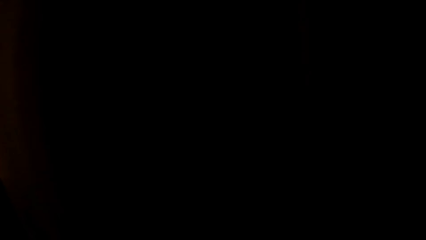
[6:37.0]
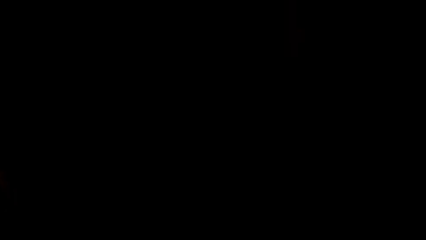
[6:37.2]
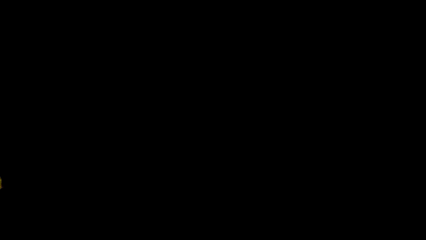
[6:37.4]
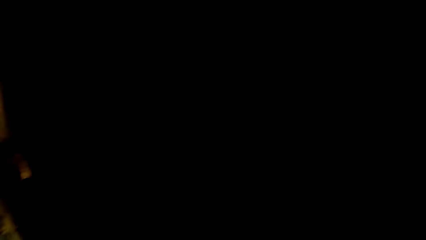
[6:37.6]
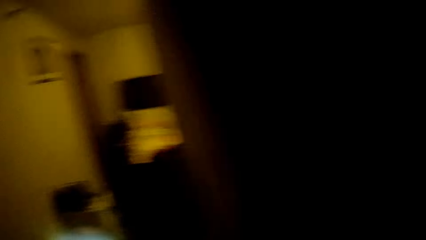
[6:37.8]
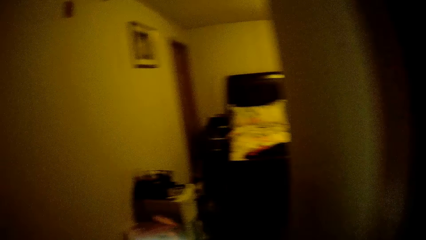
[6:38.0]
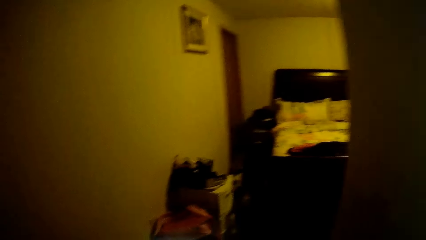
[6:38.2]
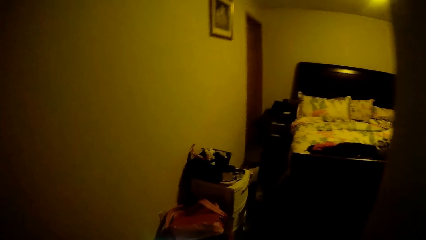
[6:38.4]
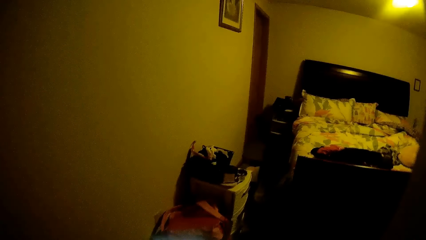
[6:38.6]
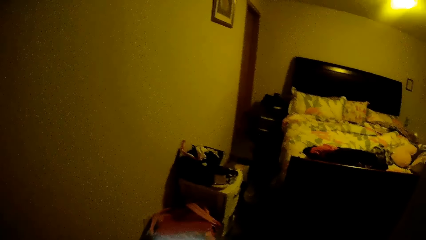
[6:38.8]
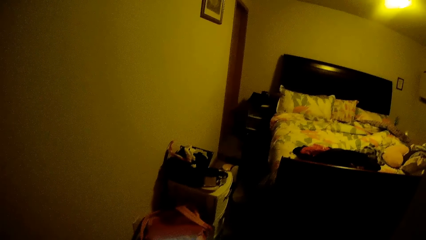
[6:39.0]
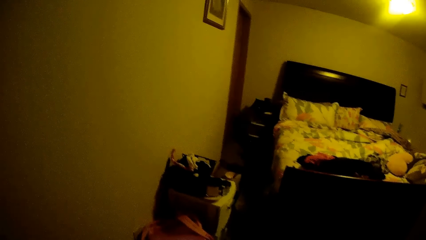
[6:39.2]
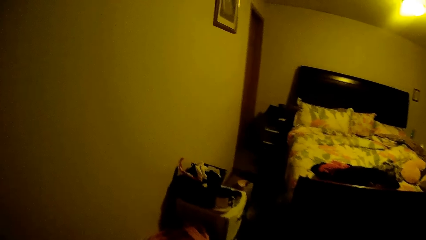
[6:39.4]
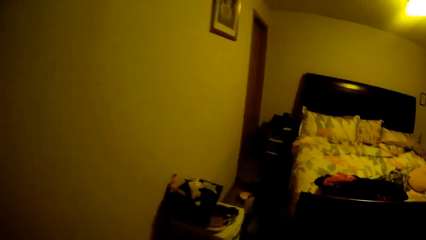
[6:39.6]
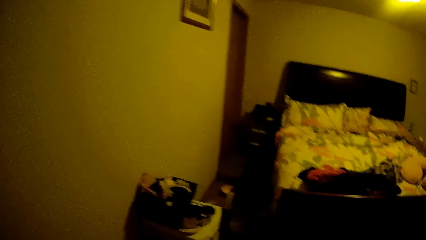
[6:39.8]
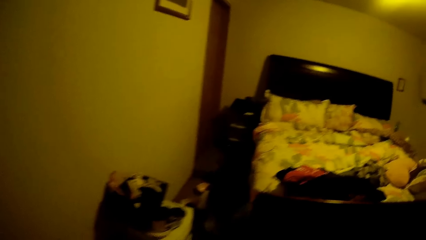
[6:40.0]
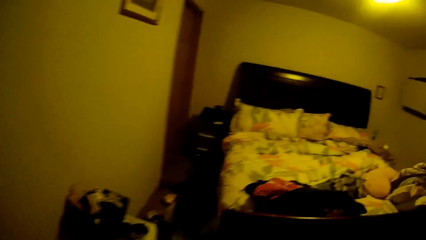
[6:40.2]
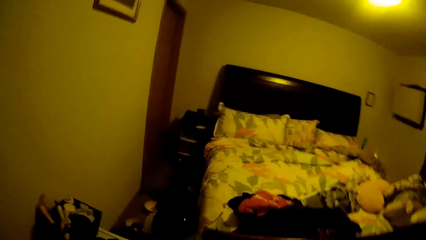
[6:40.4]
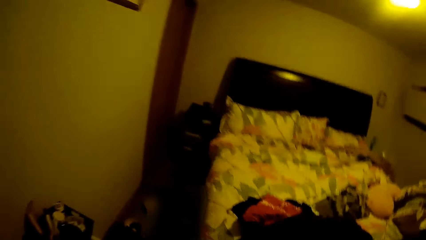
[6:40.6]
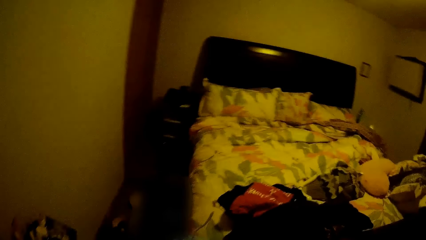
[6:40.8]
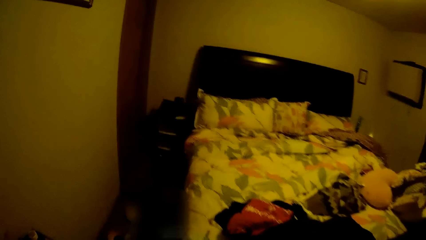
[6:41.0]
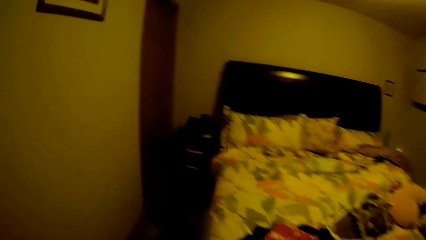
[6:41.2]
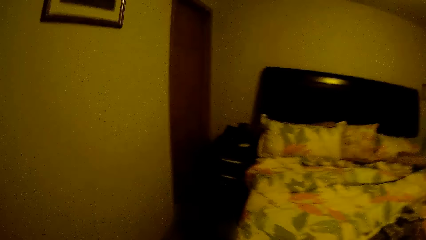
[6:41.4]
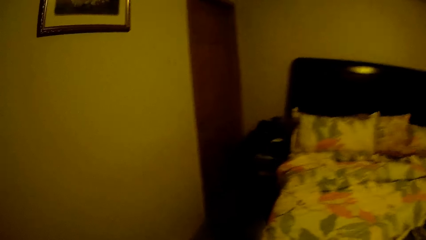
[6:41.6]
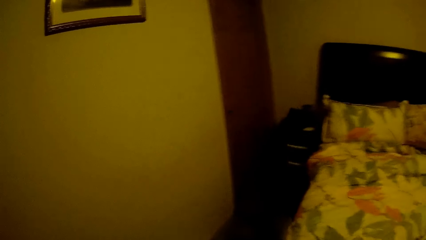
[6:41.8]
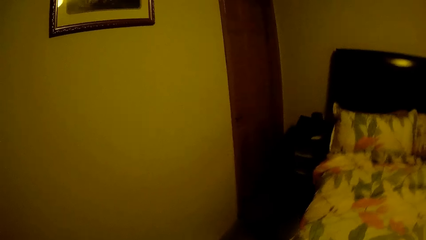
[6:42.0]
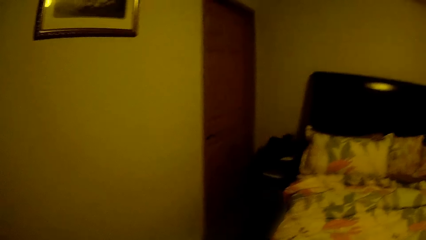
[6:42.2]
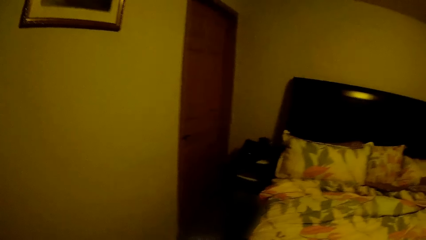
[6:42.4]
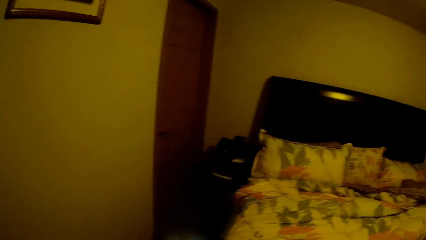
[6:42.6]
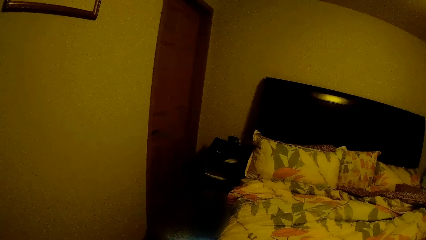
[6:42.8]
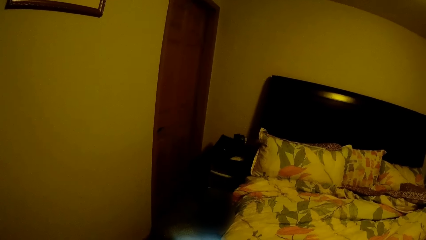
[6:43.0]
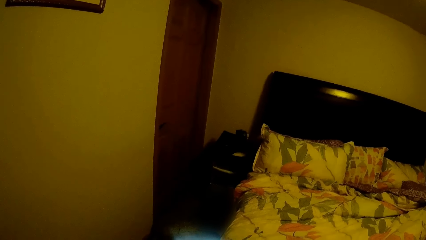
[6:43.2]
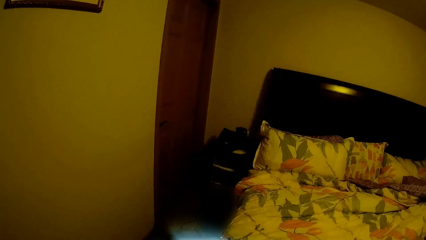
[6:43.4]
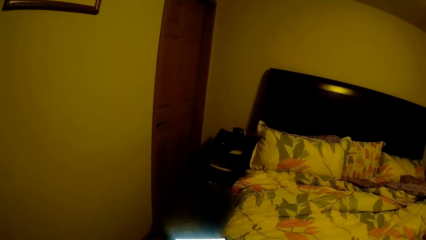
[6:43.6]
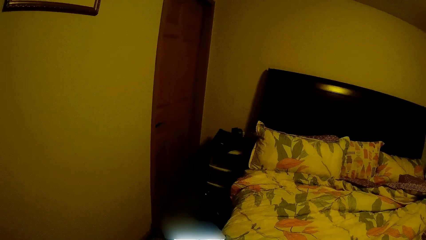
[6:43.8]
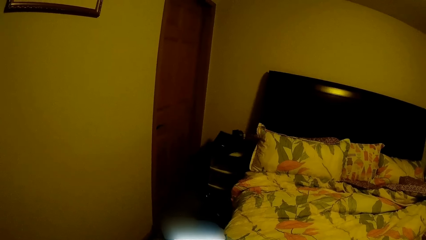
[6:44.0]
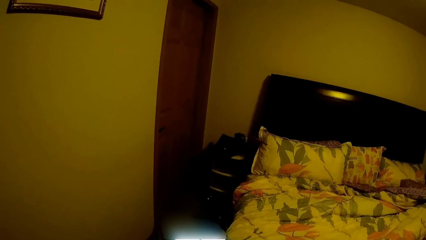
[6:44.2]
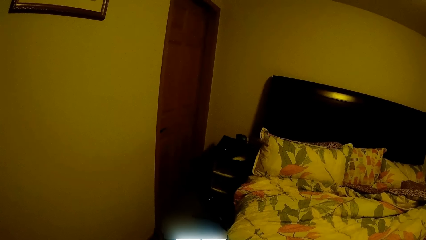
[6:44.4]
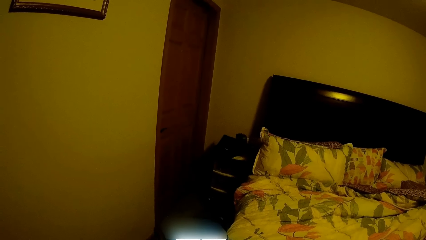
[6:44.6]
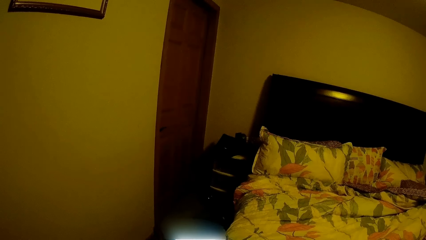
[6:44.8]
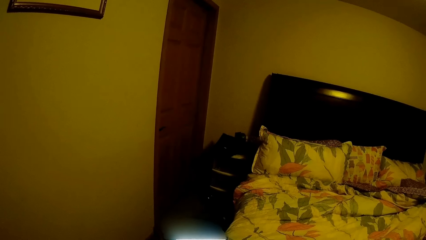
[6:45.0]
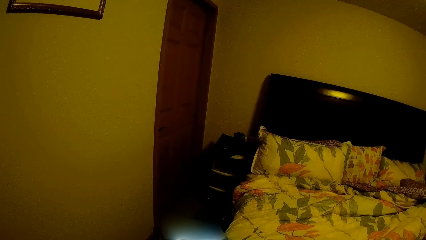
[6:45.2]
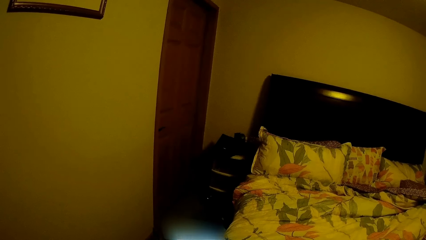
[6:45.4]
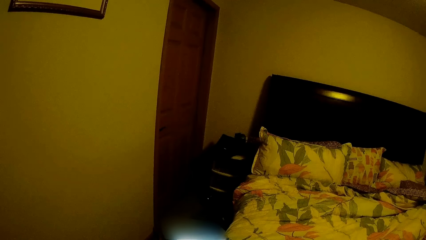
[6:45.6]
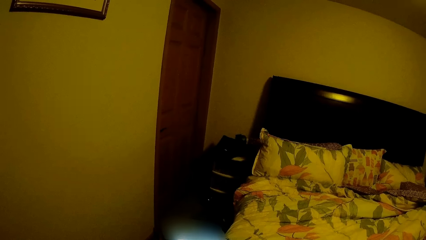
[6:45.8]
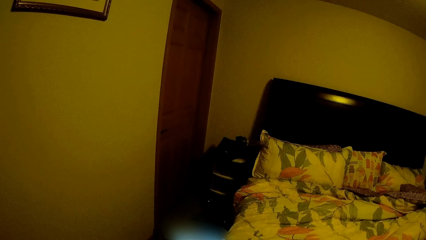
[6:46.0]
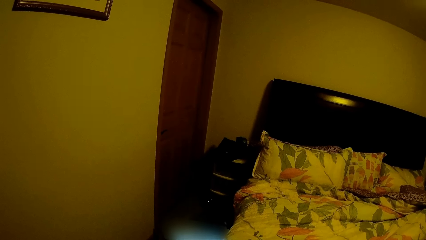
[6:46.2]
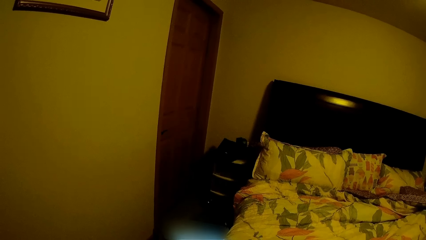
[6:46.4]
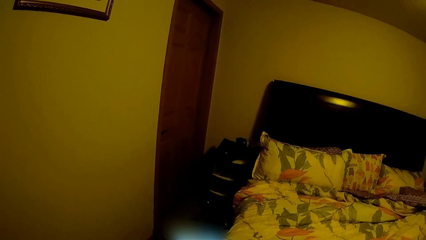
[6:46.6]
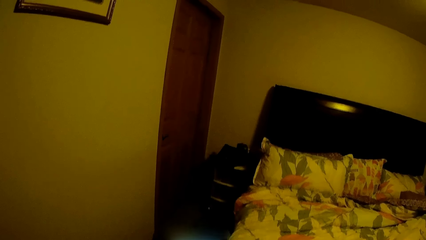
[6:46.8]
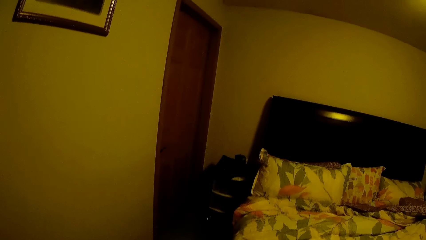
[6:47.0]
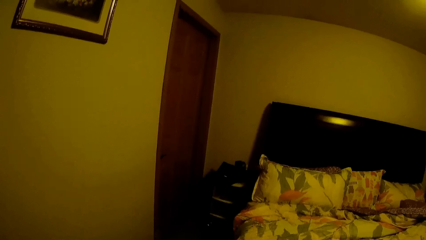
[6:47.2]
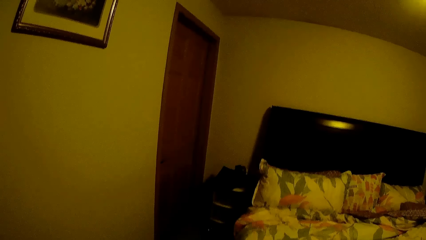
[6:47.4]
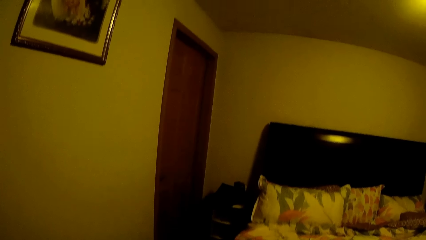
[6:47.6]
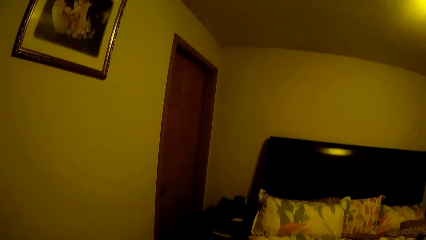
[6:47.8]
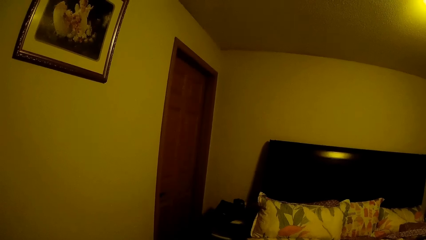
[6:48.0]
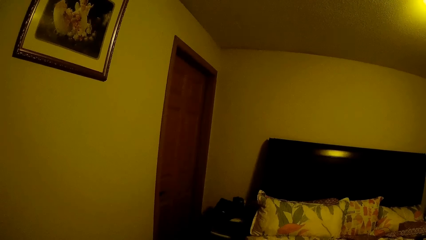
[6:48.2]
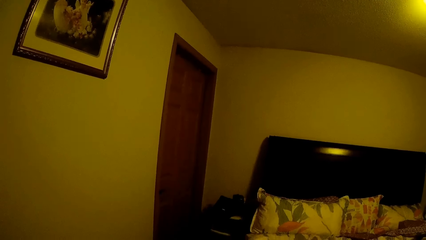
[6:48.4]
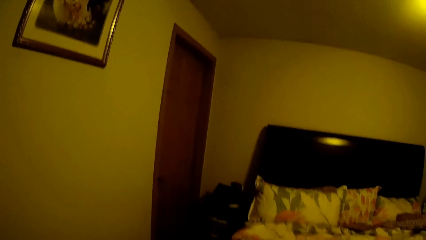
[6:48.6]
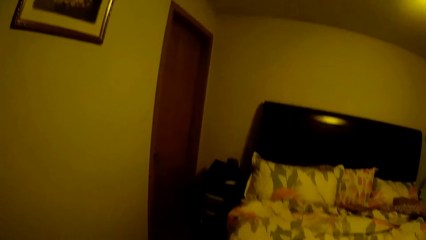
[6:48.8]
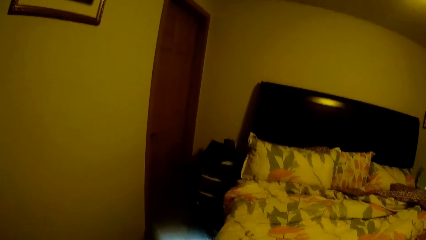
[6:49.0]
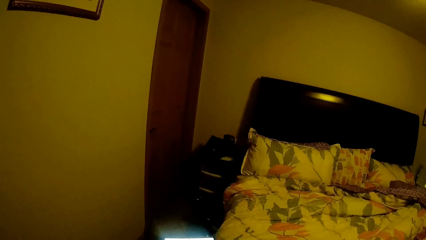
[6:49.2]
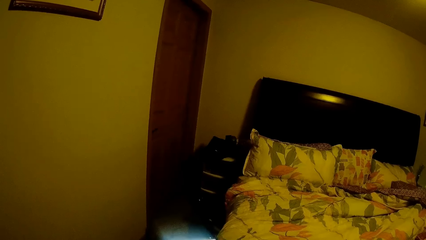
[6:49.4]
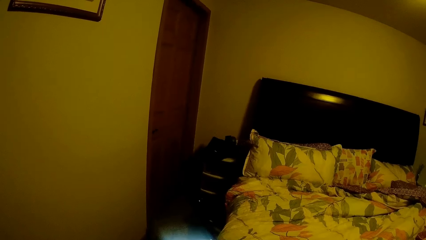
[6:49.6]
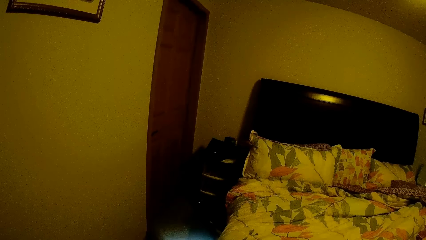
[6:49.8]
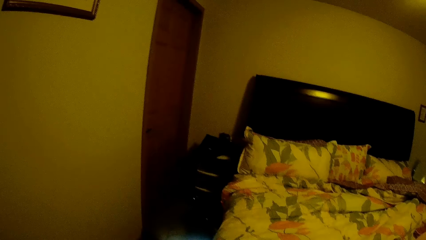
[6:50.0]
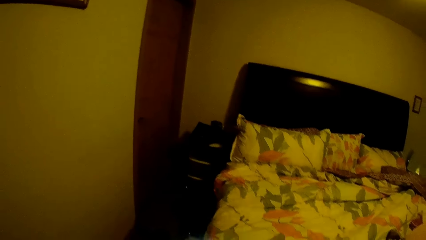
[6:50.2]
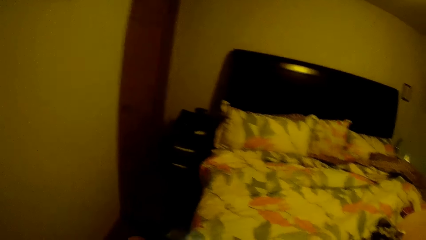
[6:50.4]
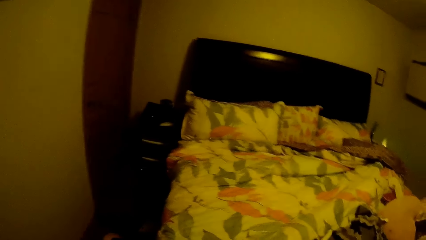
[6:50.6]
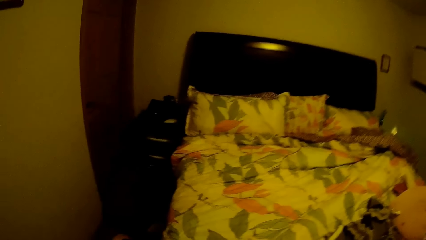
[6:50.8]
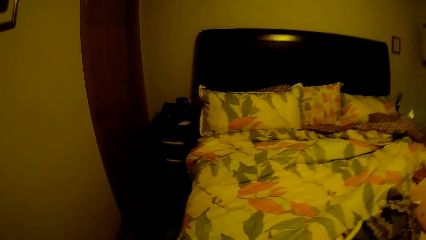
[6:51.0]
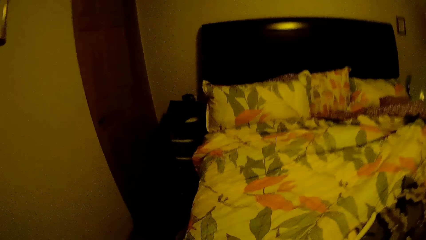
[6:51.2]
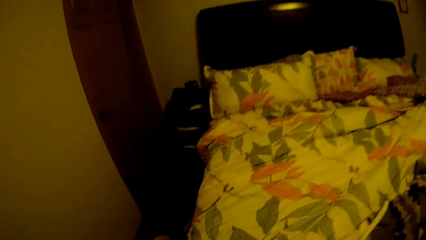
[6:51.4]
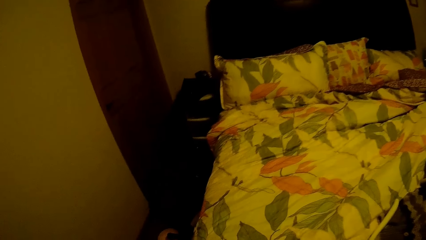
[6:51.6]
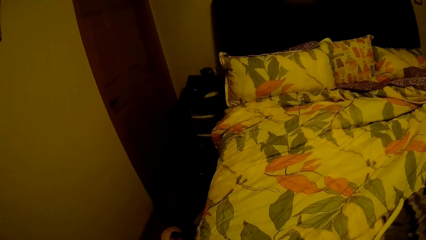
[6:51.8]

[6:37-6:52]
The camera wearer operates a phone. They stare at the room.
